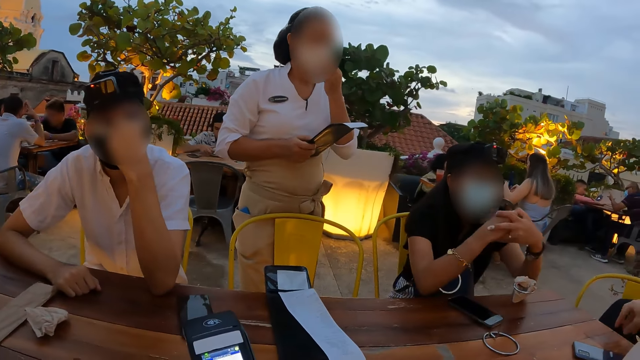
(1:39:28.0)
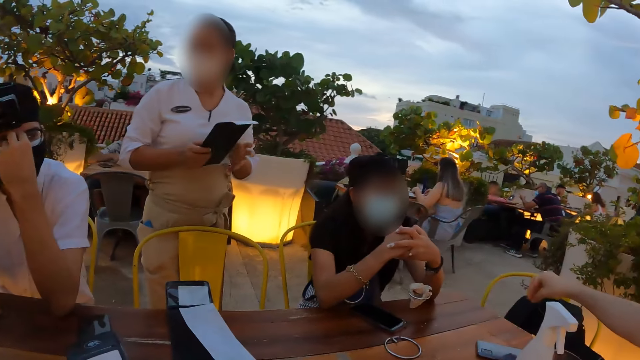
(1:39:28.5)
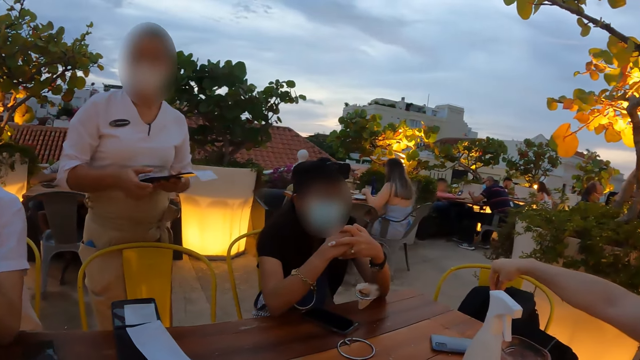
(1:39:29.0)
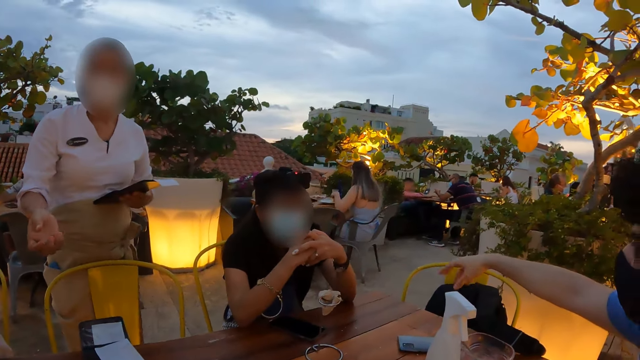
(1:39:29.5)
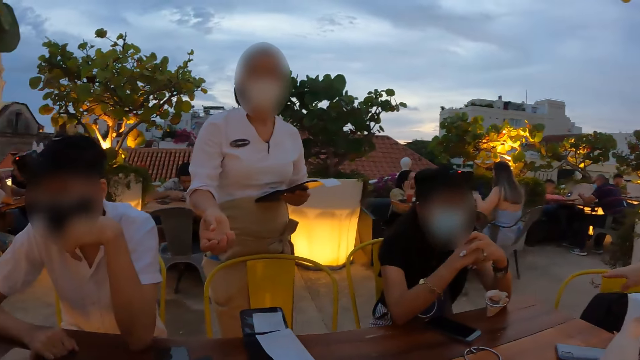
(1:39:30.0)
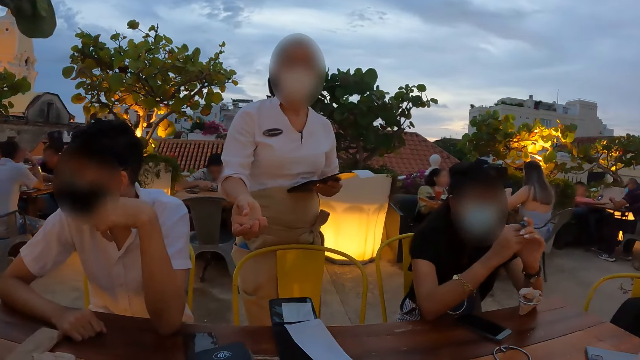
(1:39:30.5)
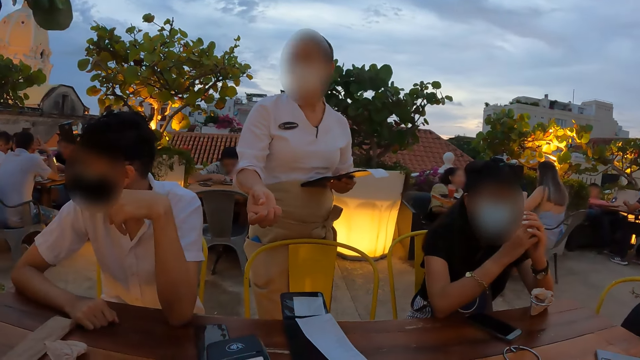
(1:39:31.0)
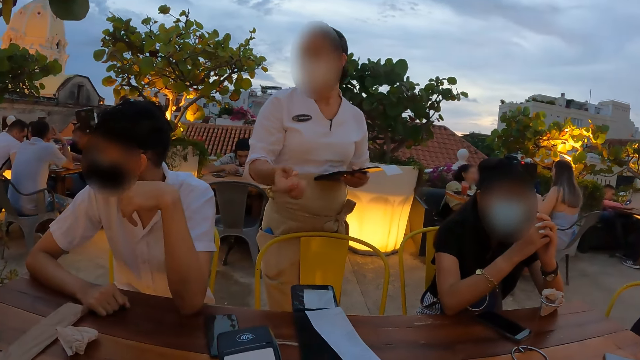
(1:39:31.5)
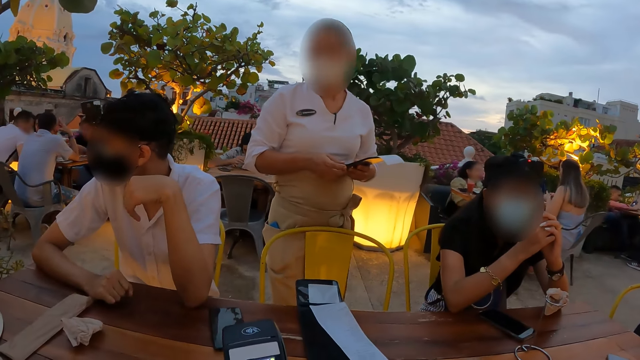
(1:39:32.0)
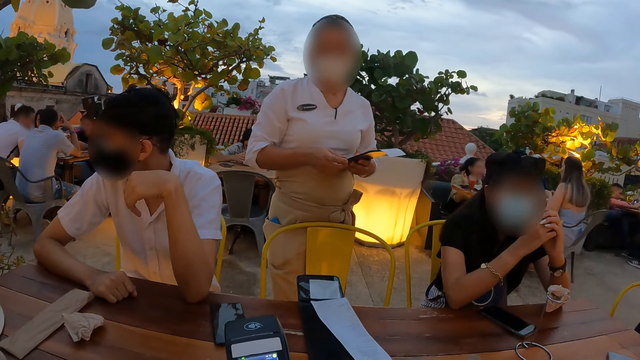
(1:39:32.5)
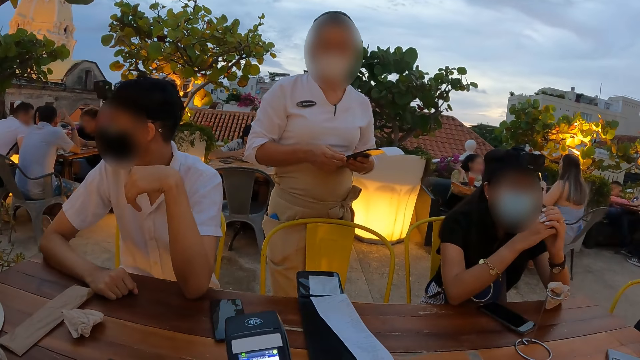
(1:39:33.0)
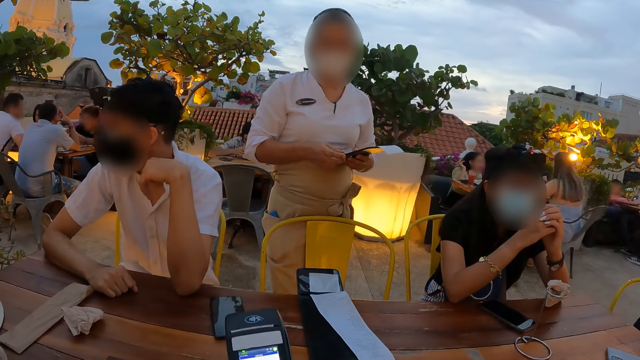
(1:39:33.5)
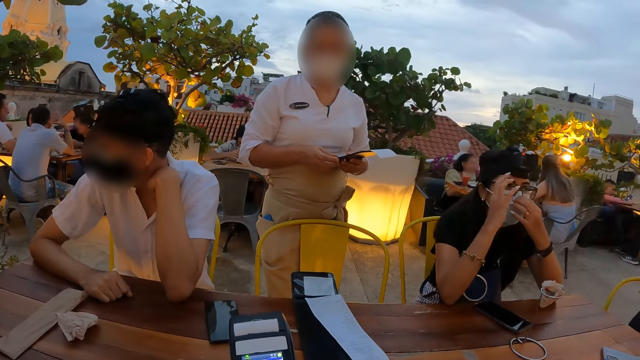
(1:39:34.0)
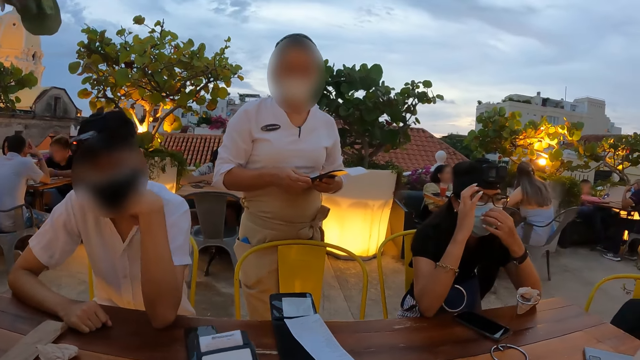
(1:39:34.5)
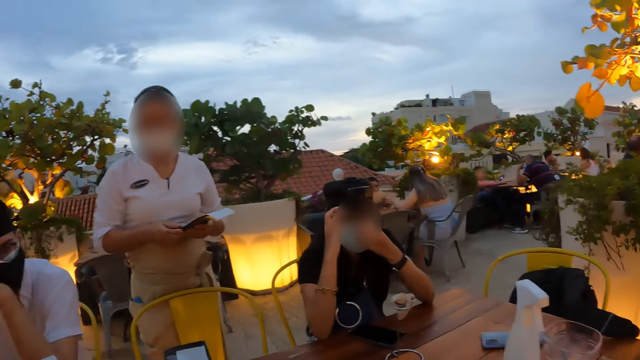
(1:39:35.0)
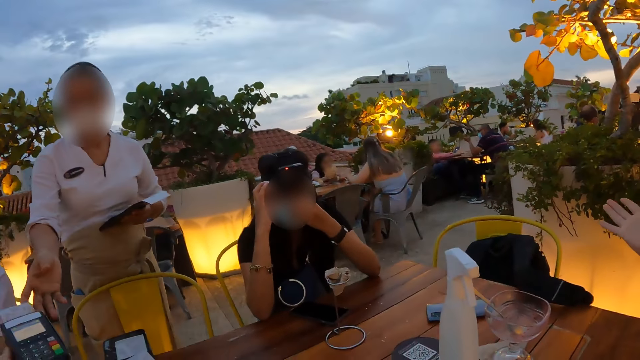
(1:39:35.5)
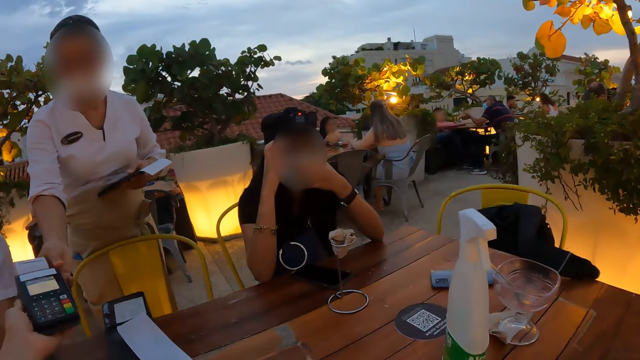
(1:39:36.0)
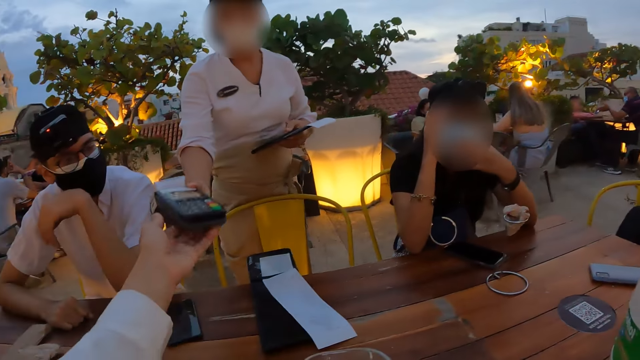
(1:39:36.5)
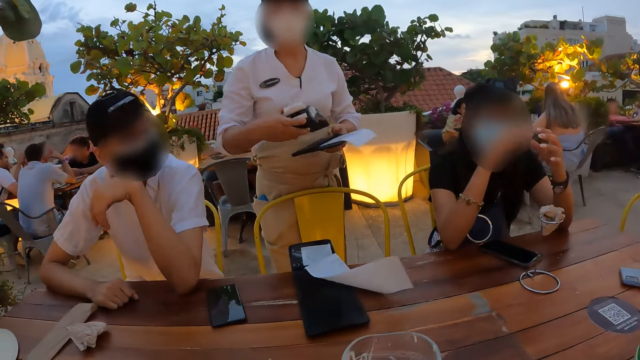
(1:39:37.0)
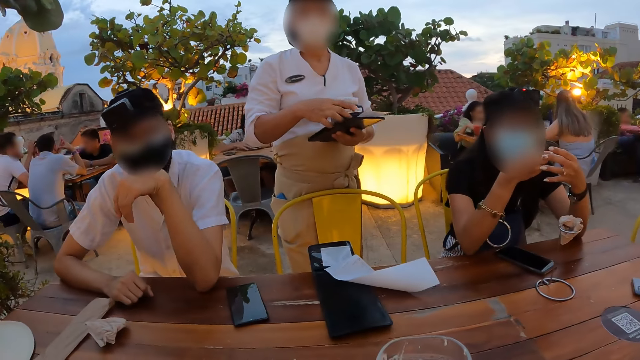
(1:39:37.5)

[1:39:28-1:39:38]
The camera wearer looks around. They give the cashier the MPOS machine.

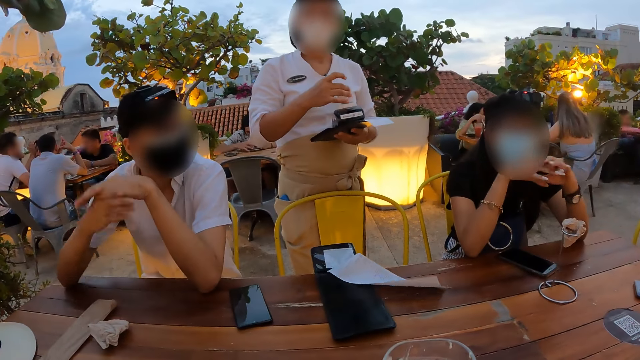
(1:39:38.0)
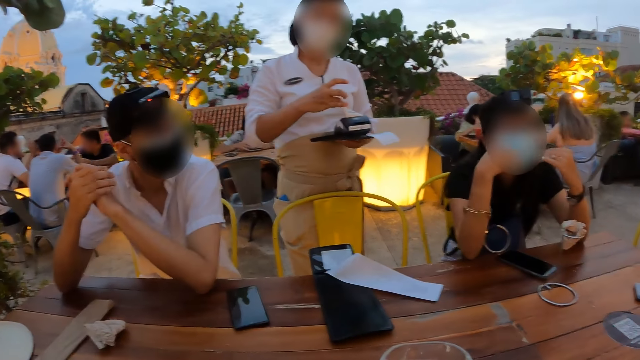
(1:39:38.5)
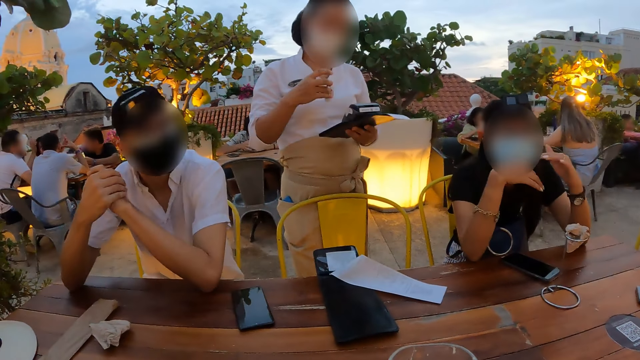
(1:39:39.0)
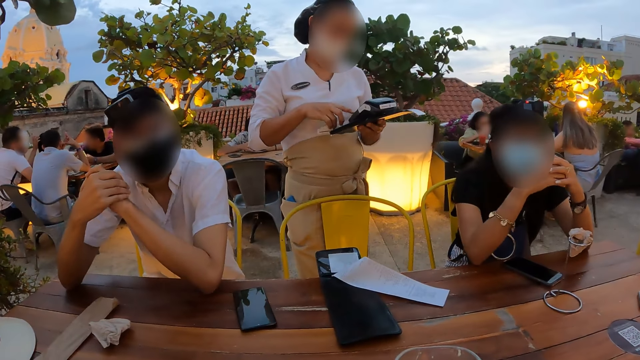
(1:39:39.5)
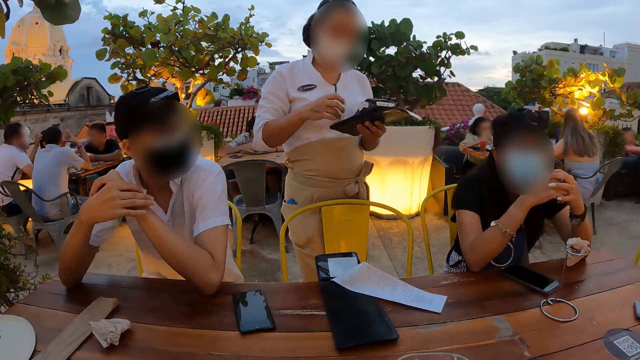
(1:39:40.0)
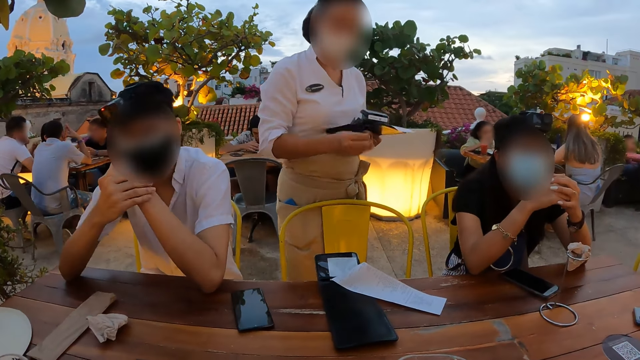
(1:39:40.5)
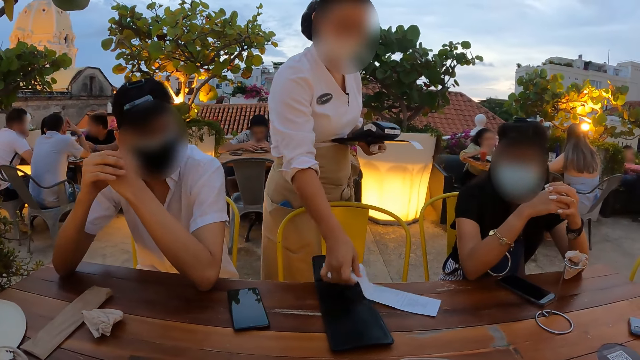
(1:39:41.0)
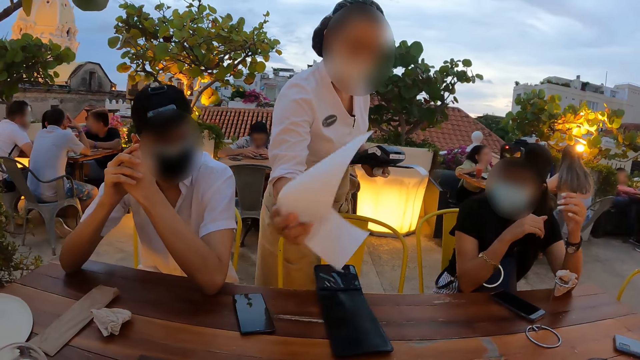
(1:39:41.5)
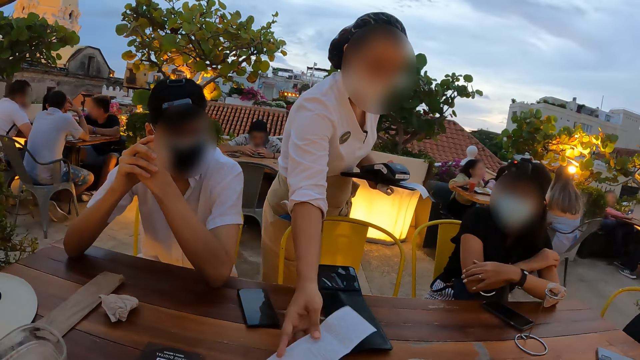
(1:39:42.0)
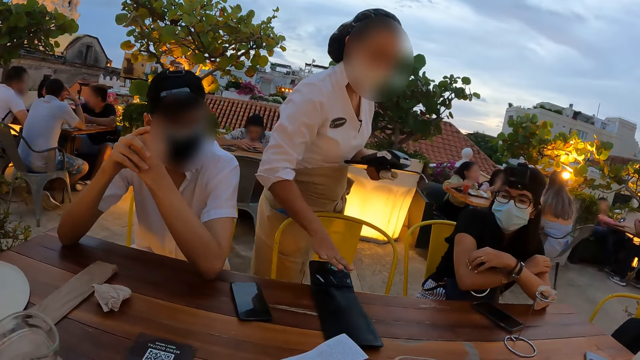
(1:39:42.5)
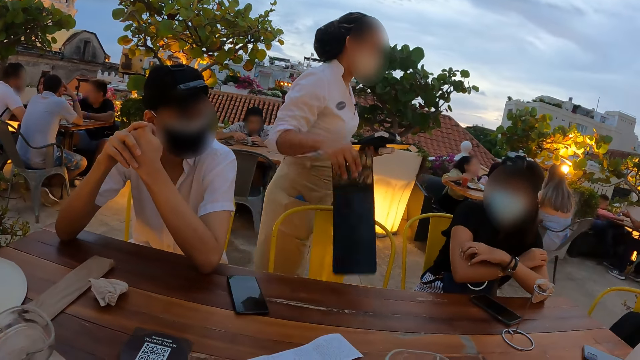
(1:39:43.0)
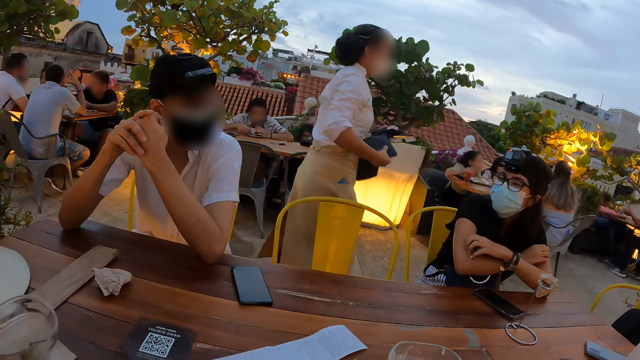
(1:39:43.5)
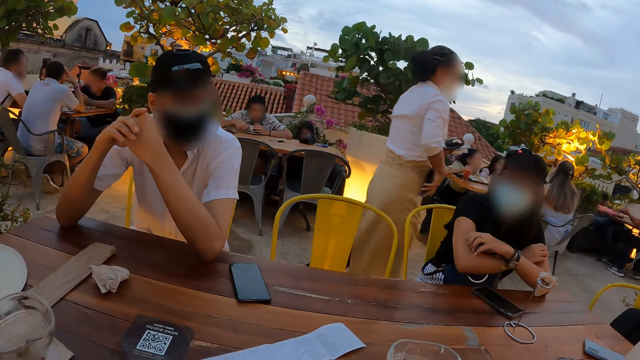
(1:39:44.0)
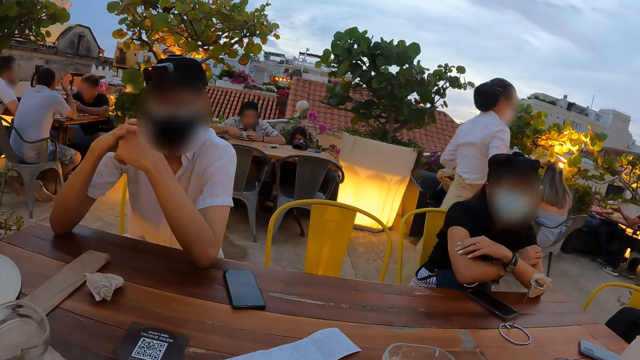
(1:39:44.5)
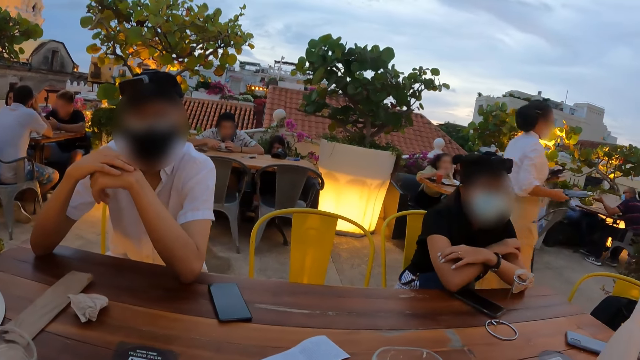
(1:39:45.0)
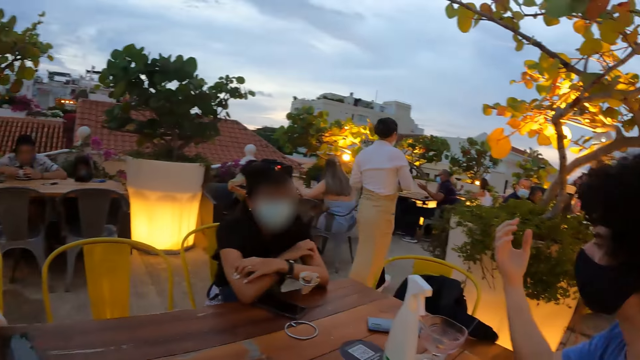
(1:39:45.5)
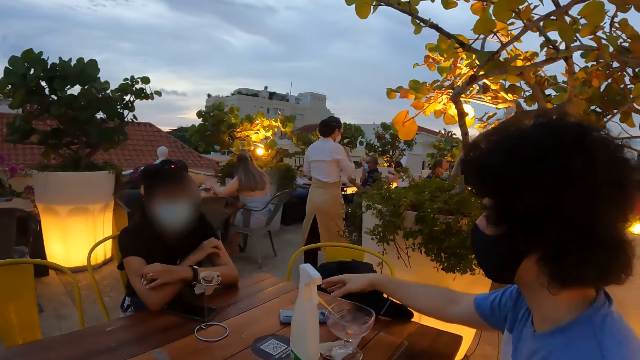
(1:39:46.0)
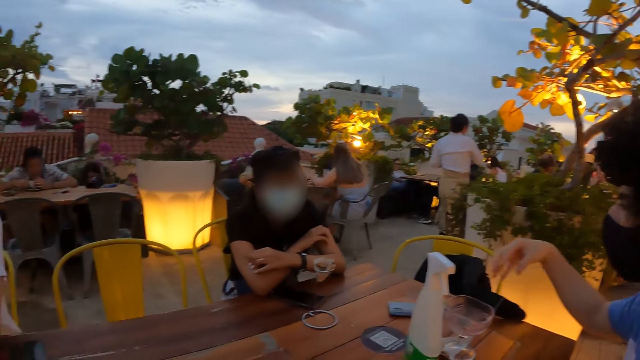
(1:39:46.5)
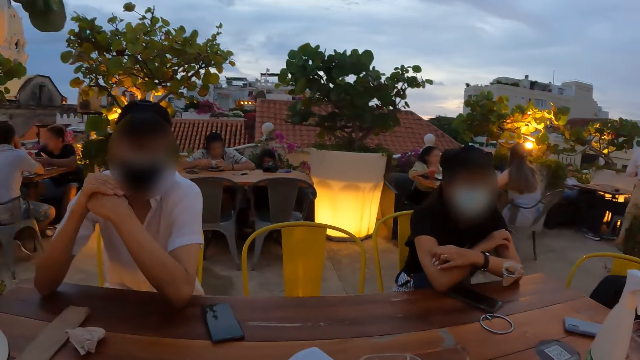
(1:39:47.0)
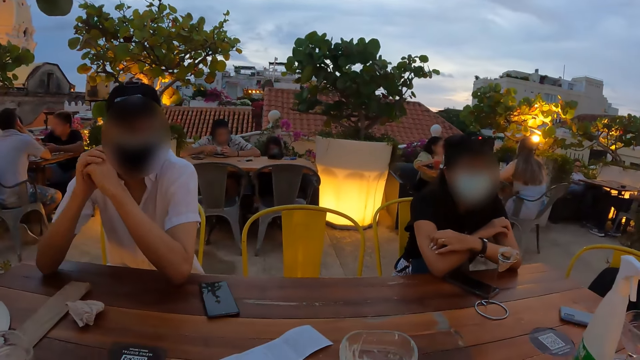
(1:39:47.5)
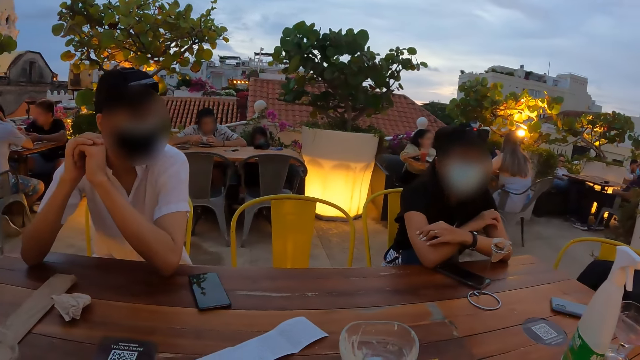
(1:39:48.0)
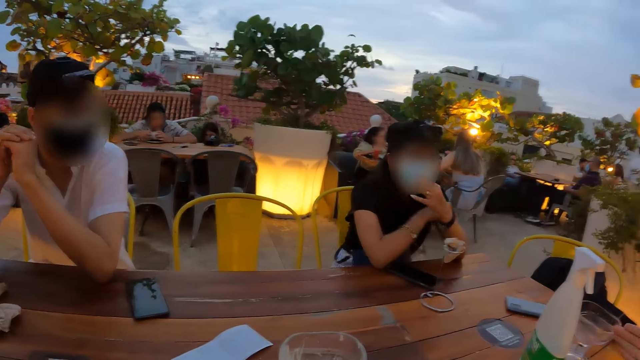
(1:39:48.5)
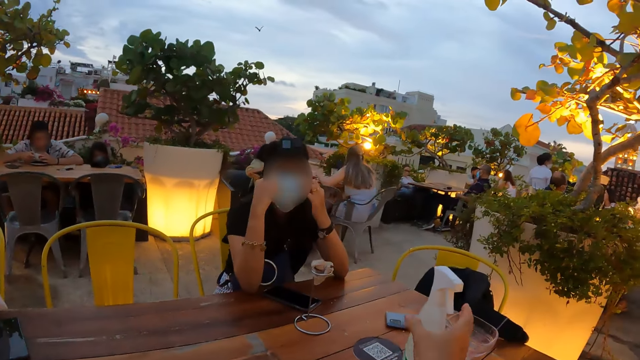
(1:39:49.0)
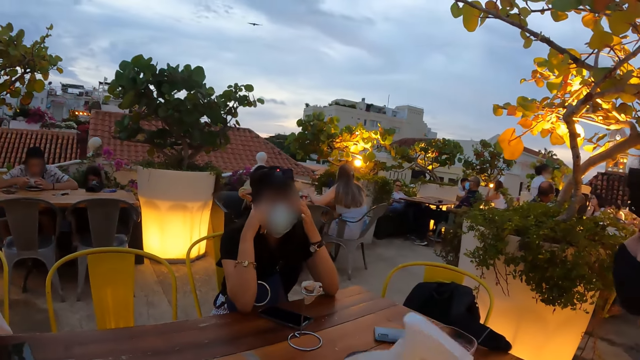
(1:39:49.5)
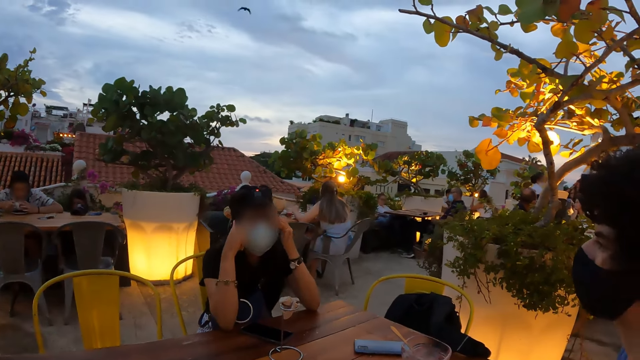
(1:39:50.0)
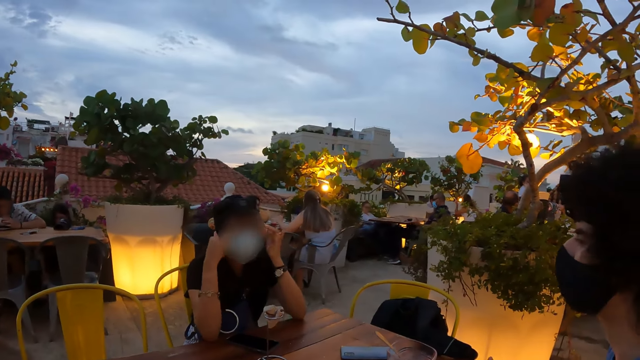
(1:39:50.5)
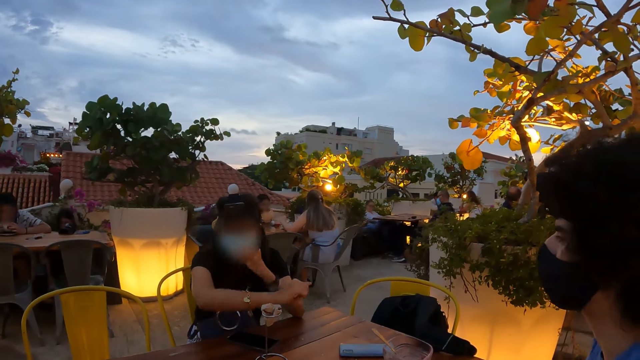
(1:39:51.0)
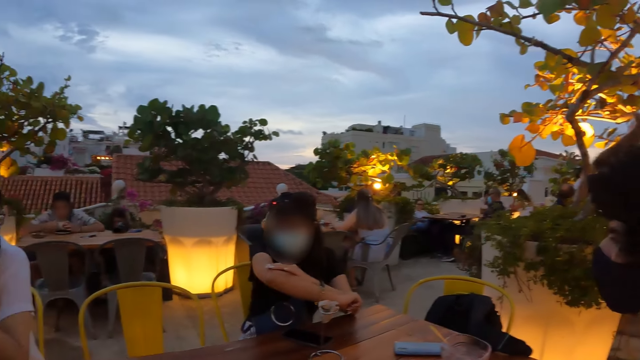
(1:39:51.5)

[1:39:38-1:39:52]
The waitress cuts the receipt on the POS machine. She operates the MPOS machine. She gives the camera wearer the receipt. She moves the receipt on the table with her right hand. She picks up the bill presenter receipt with her right hand. She walks away. The camera wearer looks around. They interact with a man. They interact with another man. They pick up the hand sanitizer spray on the table.
